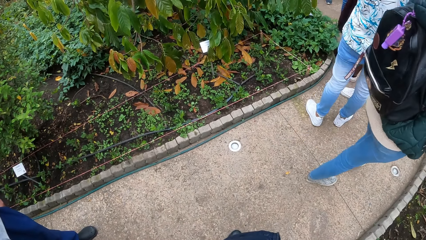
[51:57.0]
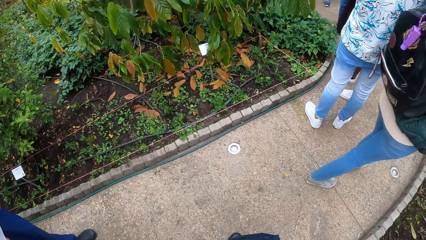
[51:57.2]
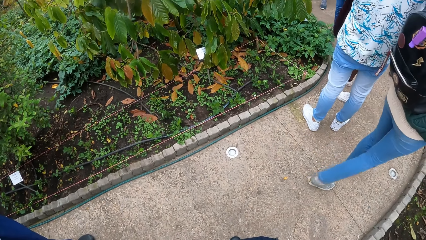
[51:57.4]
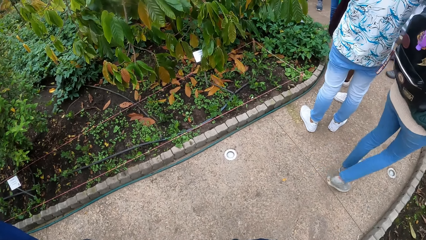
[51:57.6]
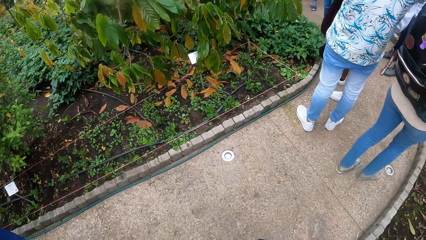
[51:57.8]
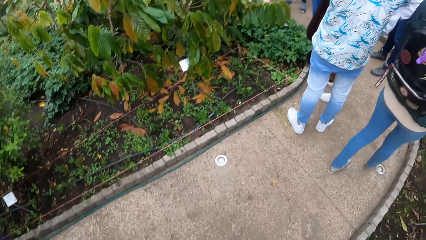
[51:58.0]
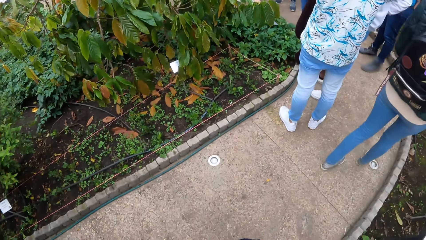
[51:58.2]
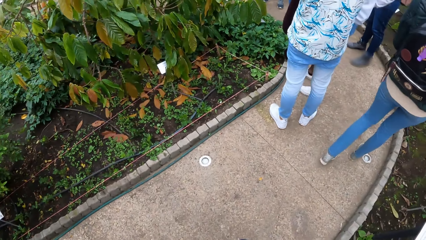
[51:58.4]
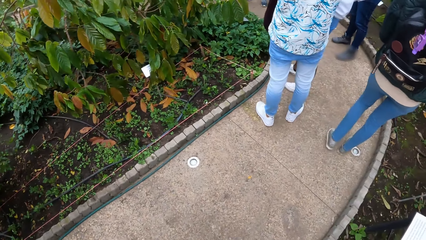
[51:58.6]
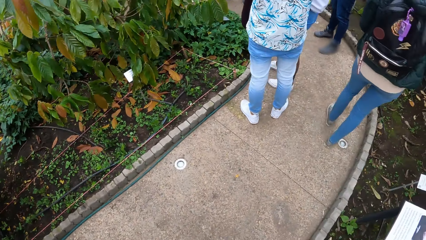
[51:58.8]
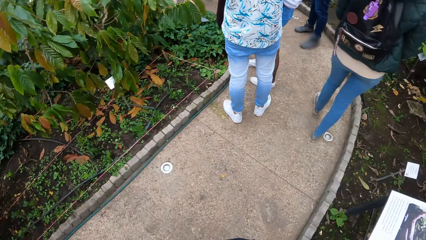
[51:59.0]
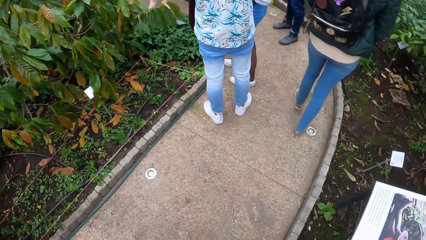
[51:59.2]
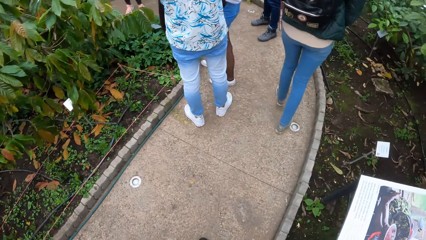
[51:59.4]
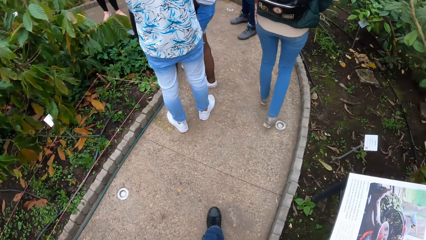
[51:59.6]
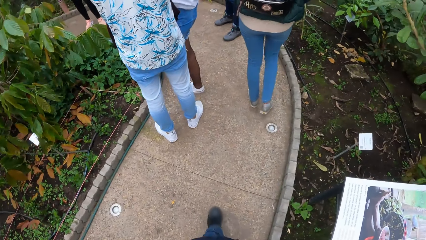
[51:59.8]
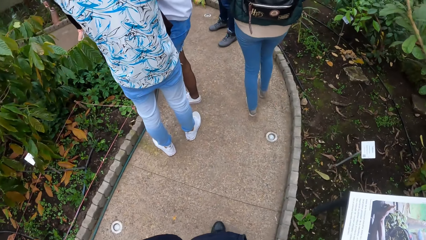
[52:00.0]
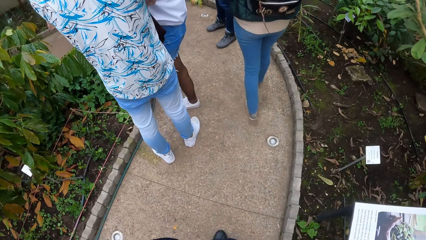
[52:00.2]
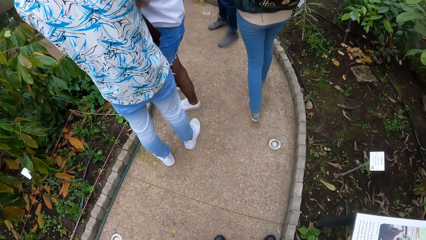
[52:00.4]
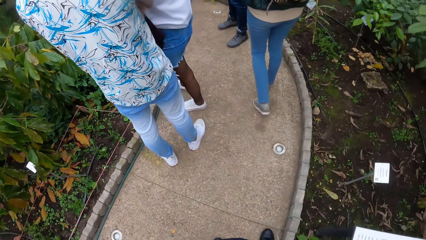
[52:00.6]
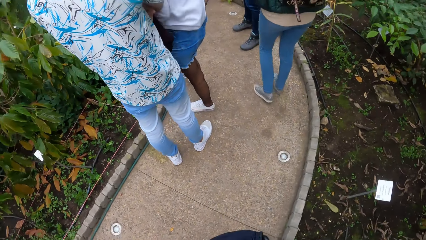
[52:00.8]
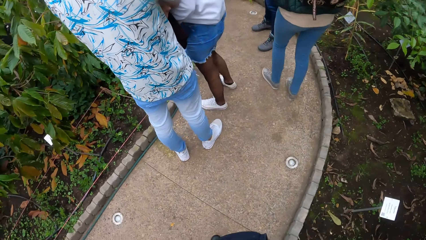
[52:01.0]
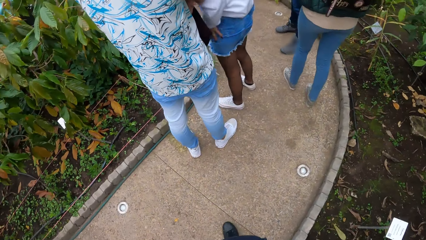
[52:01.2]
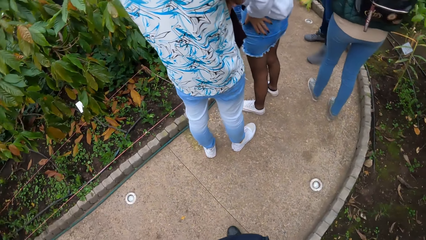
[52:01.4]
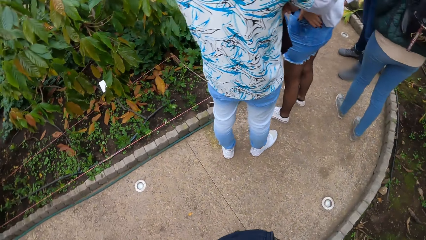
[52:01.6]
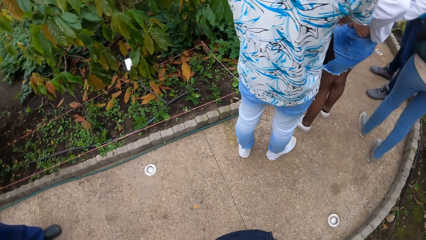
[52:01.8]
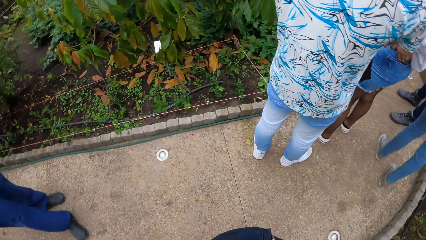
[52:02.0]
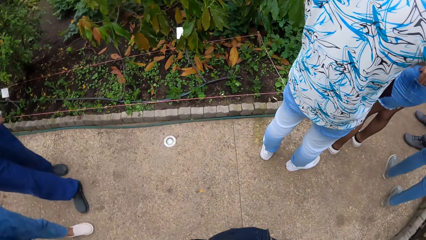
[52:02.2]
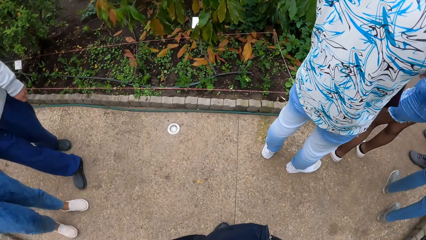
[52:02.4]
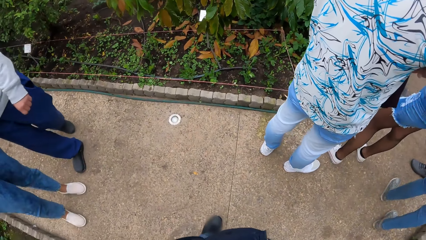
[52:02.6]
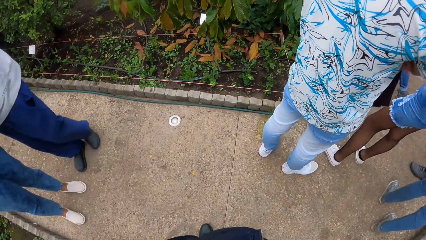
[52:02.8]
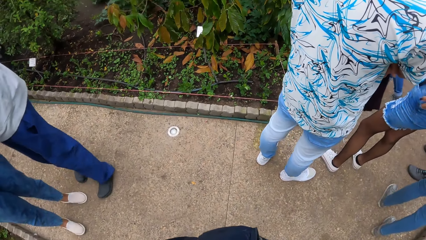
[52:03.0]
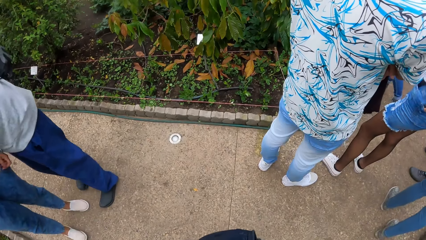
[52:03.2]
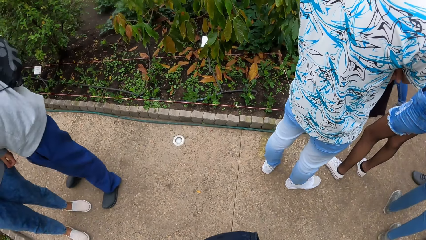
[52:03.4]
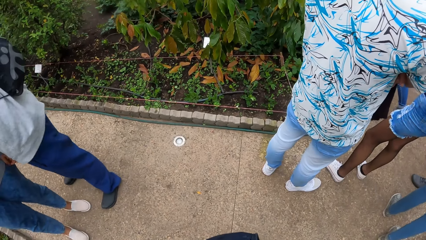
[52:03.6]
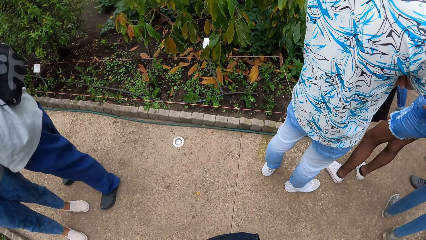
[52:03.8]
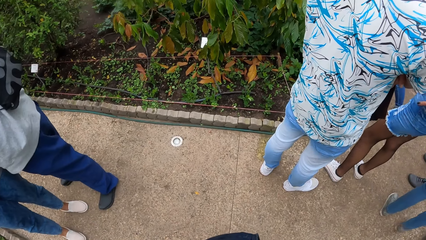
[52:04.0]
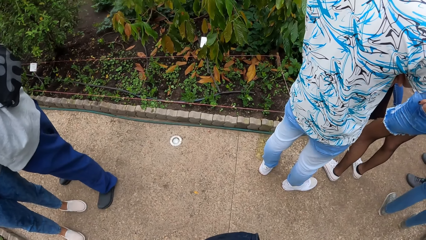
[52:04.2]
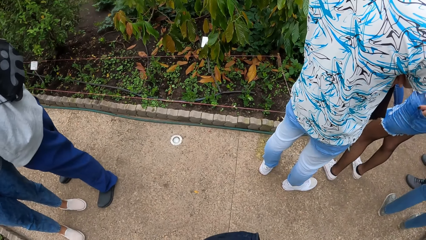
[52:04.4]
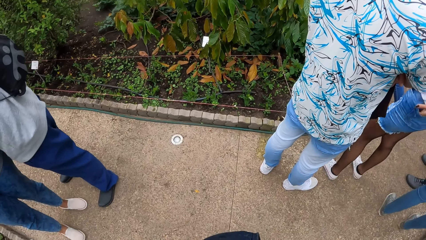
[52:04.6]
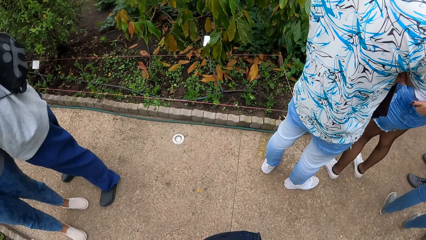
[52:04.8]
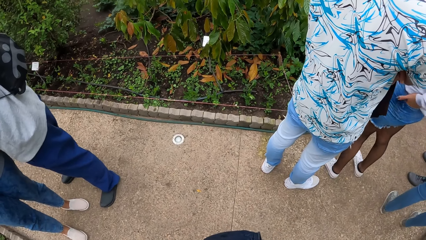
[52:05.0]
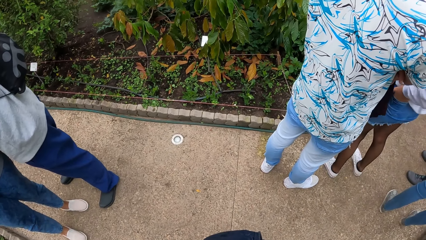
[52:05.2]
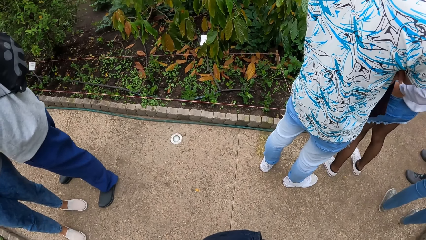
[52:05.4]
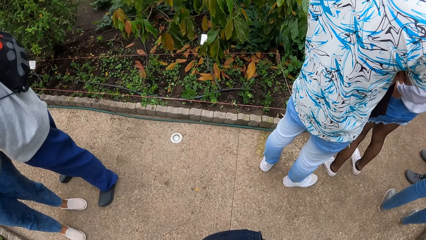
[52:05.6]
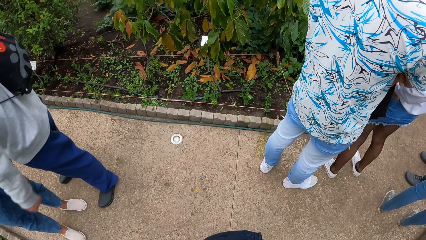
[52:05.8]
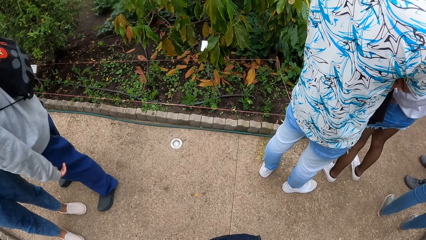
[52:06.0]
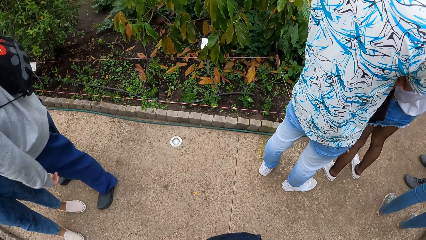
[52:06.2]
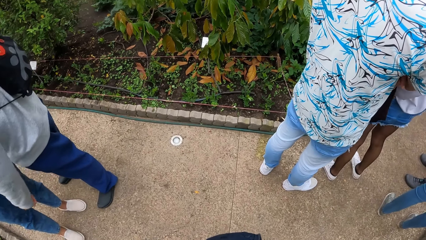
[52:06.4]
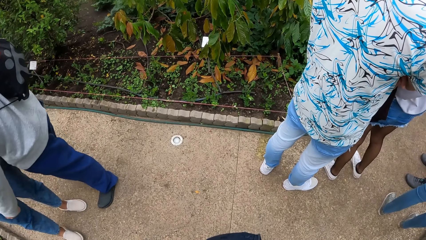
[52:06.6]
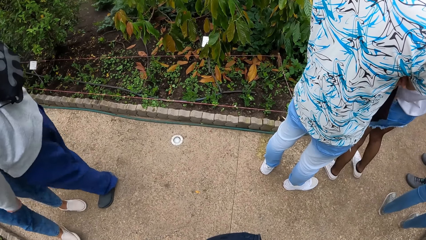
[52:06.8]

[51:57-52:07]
The camera wearer walks on the sidewalk. They stand on the sidewalk.

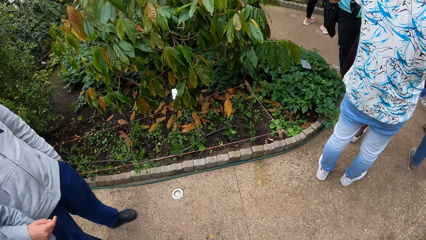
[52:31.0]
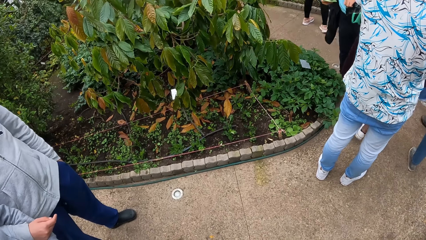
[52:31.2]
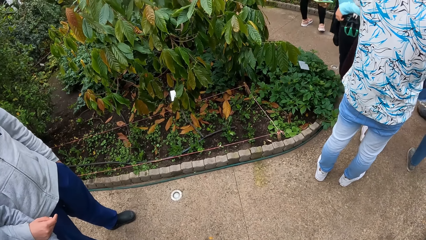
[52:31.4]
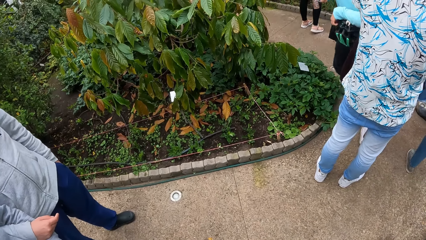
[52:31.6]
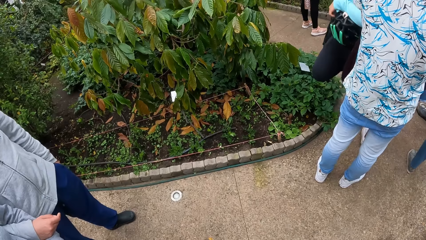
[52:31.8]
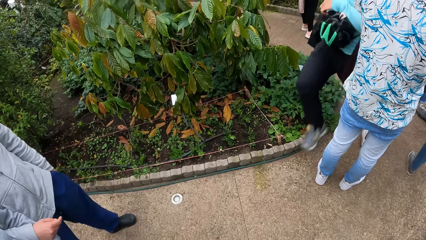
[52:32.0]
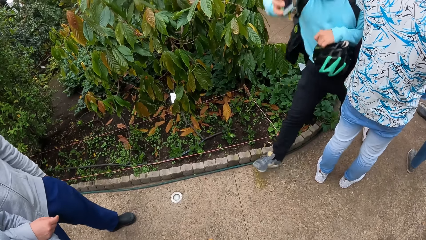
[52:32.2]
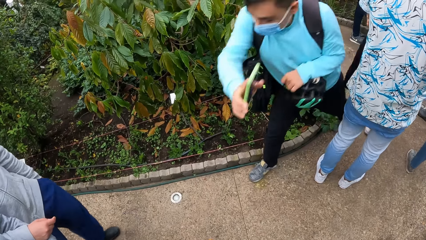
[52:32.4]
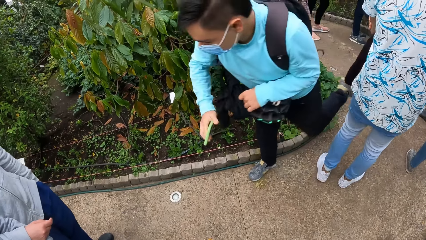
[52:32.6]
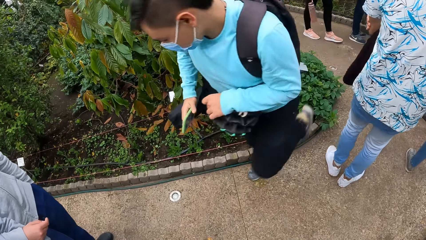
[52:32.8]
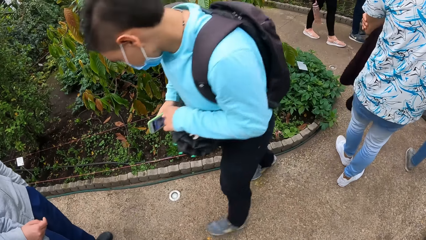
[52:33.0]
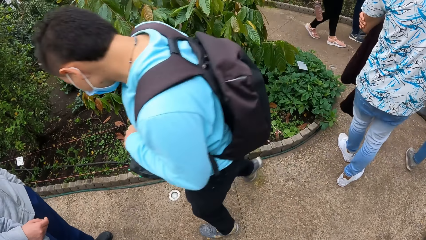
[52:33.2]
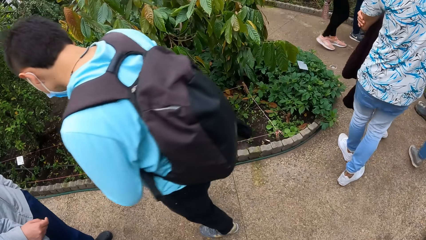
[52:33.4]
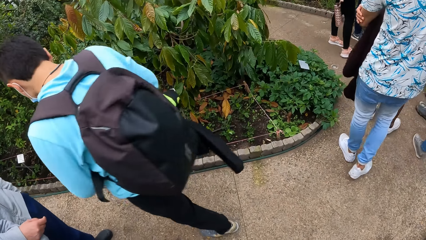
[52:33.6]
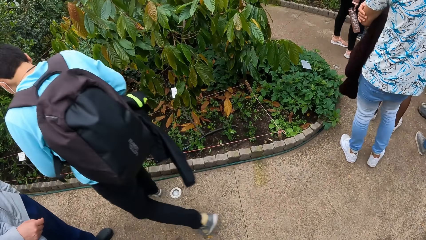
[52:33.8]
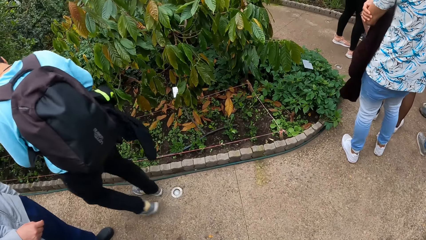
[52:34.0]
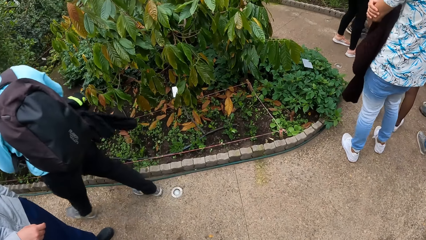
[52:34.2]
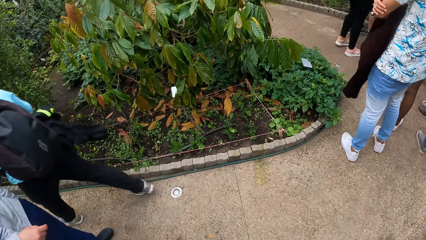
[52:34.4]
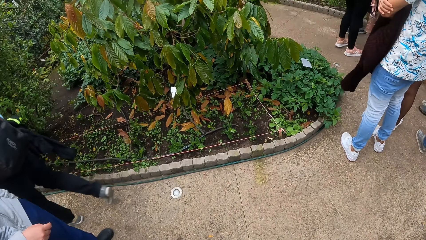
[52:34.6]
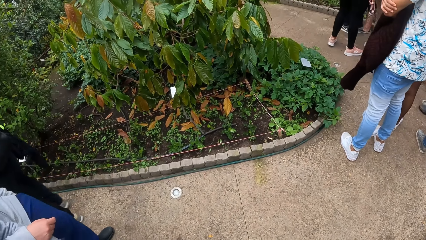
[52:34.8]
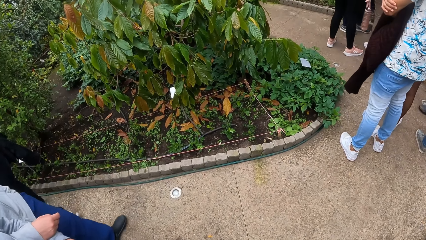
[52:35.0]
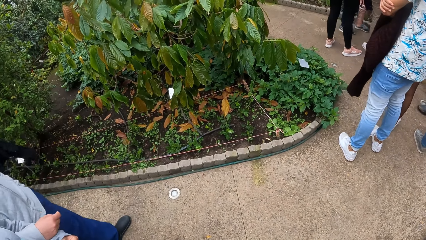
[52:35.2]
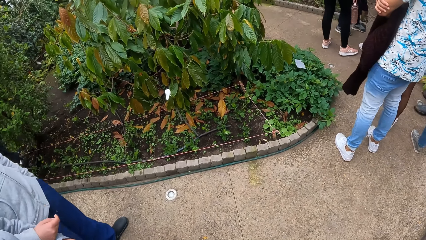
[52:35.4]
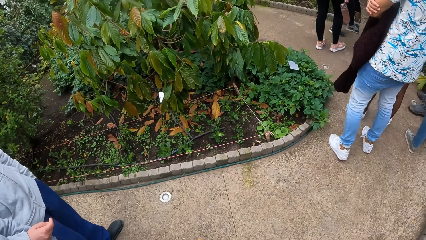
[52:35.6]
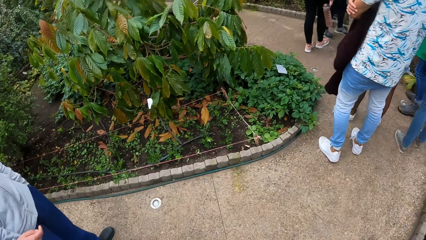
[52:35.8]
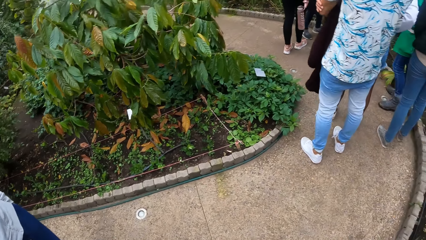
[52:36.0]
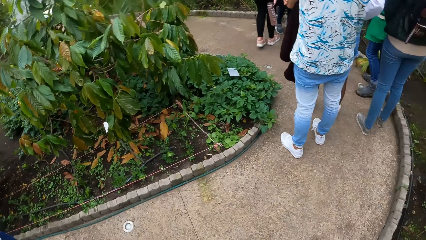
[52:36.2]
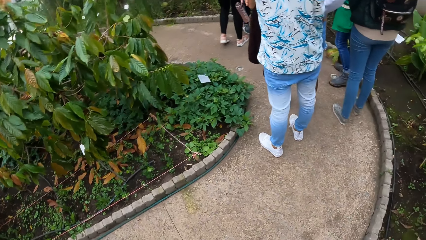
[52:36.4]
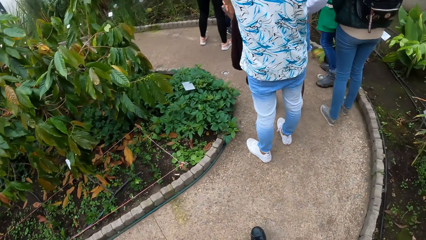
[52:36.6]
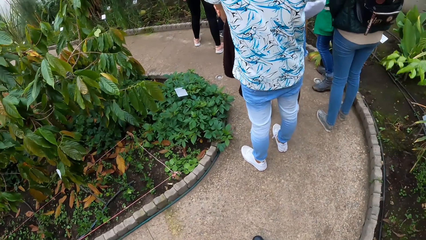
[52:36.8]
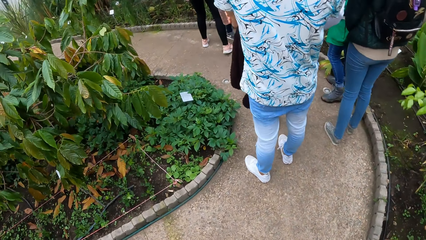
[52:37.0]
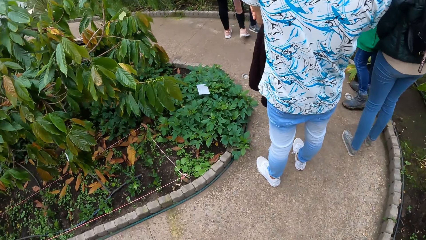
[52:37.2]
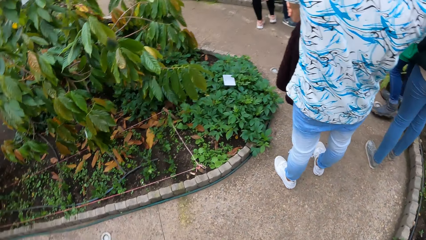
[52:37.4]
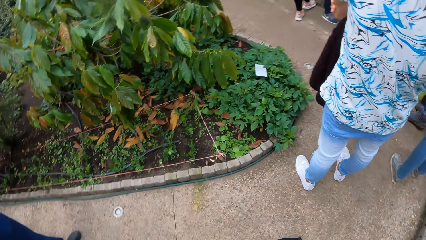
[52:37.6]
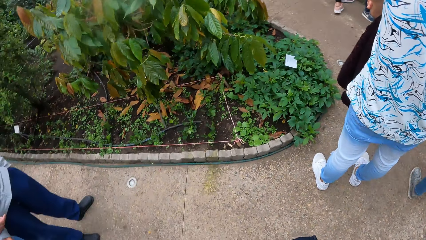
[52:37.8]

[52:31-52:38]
A man walks past the camera wearer.
